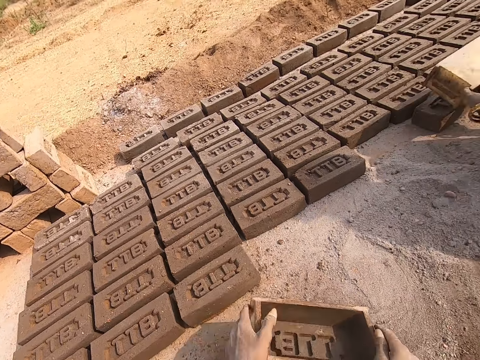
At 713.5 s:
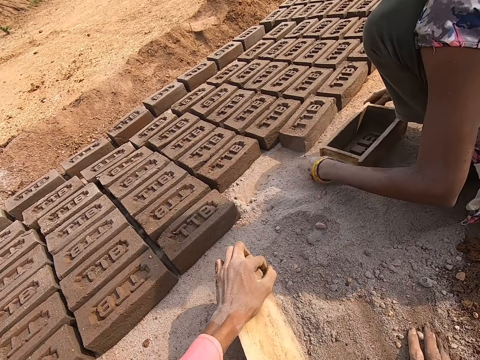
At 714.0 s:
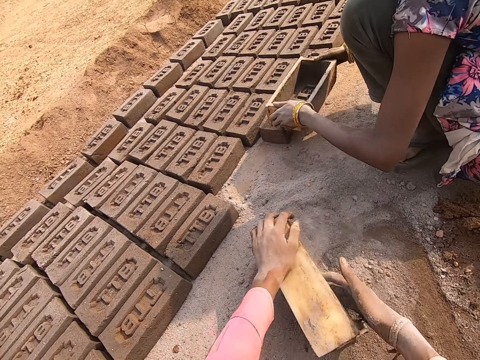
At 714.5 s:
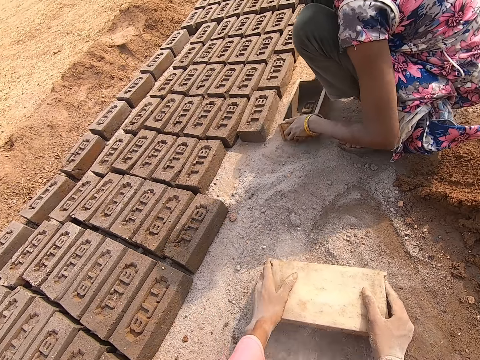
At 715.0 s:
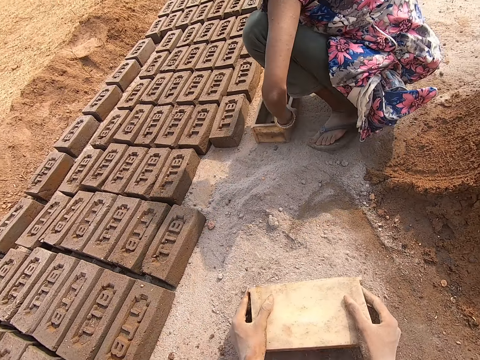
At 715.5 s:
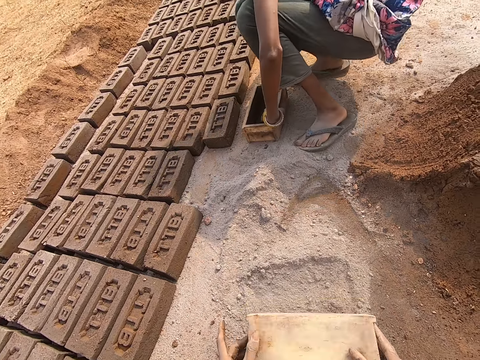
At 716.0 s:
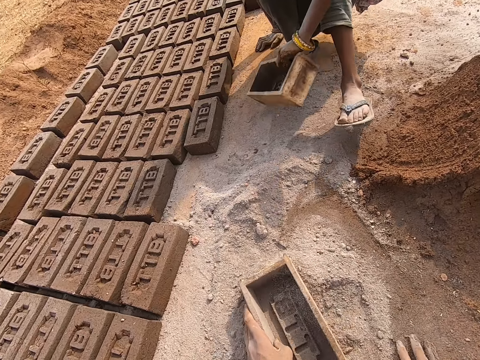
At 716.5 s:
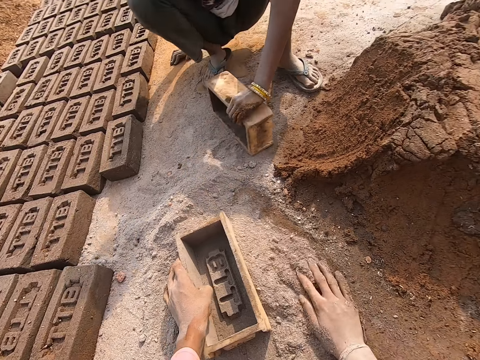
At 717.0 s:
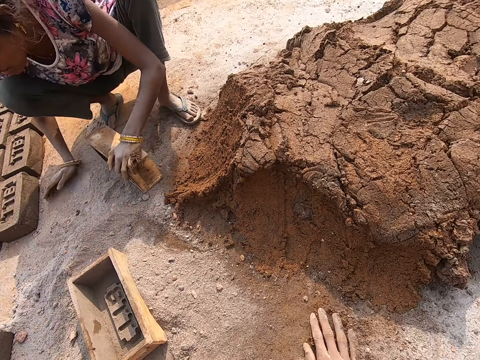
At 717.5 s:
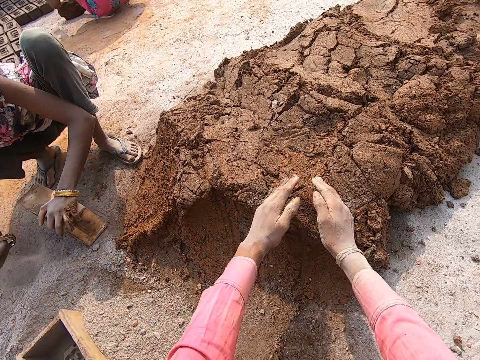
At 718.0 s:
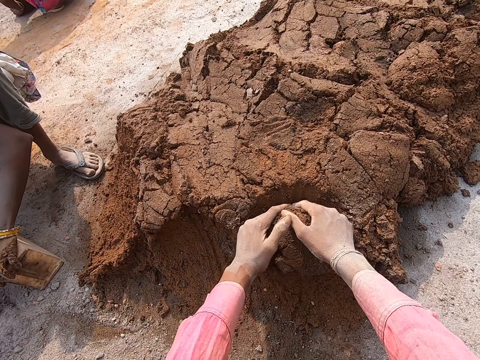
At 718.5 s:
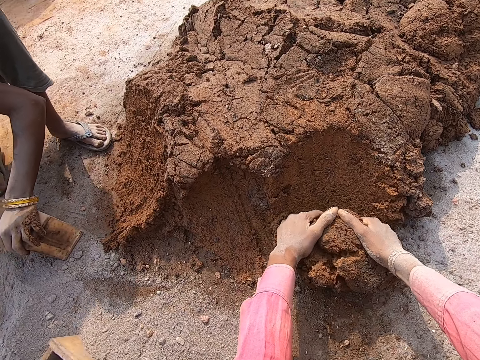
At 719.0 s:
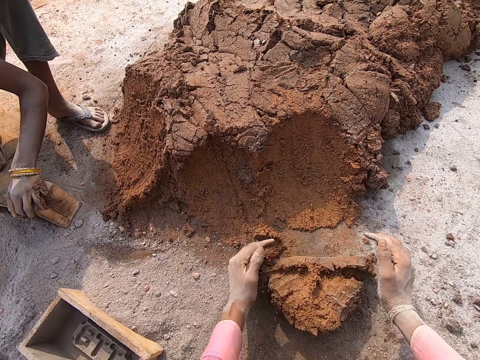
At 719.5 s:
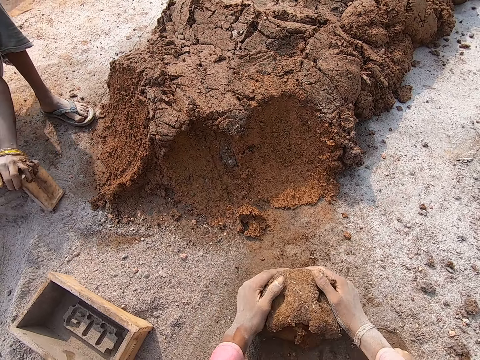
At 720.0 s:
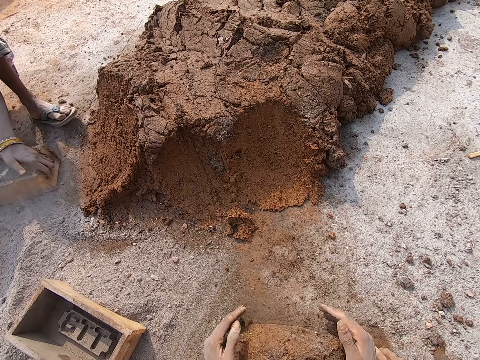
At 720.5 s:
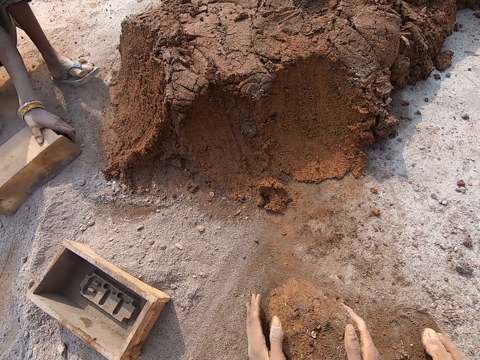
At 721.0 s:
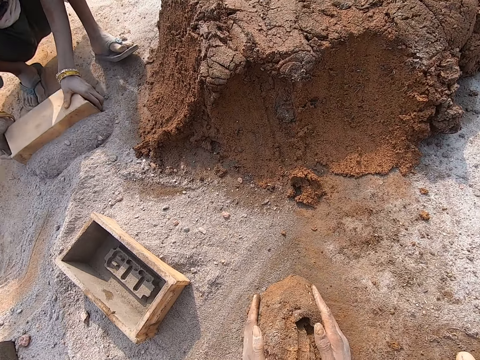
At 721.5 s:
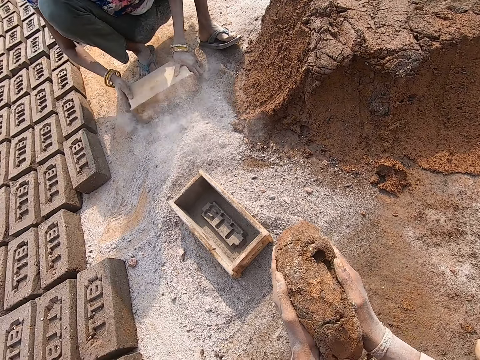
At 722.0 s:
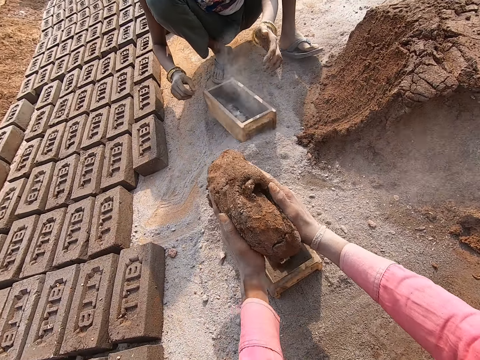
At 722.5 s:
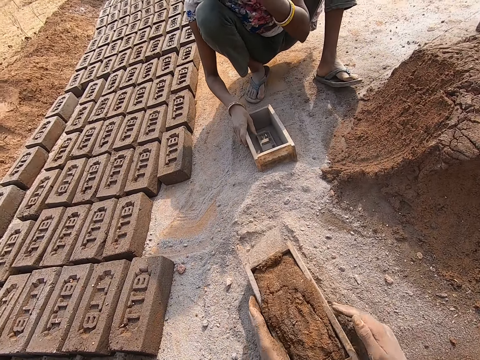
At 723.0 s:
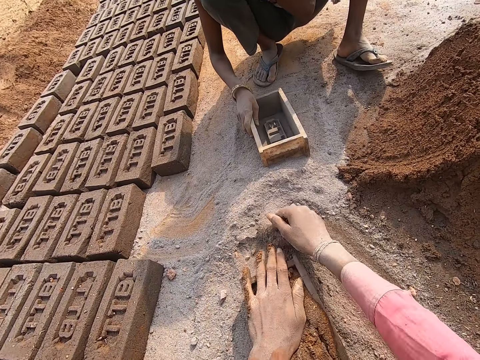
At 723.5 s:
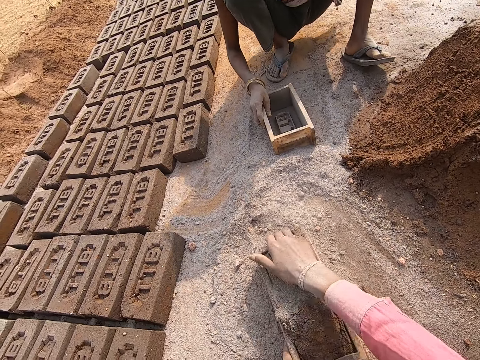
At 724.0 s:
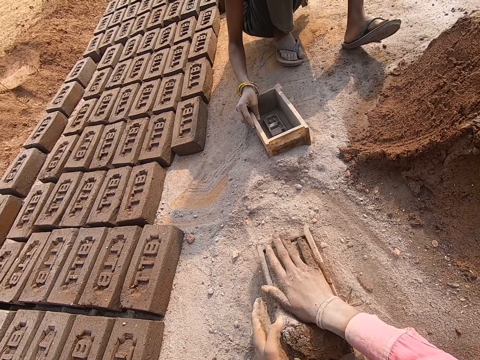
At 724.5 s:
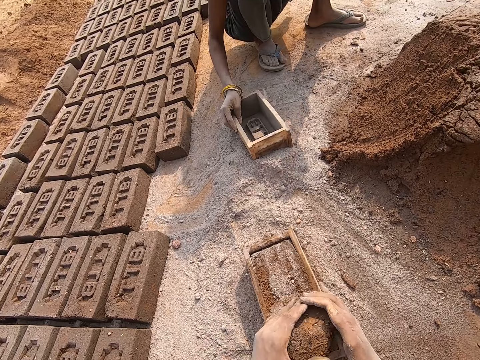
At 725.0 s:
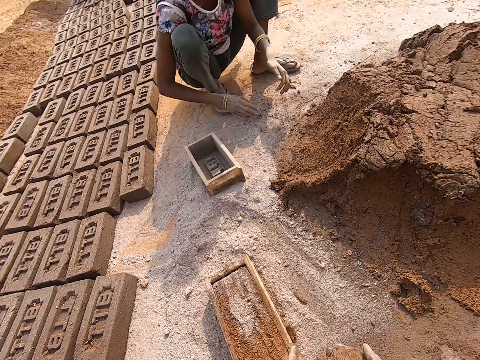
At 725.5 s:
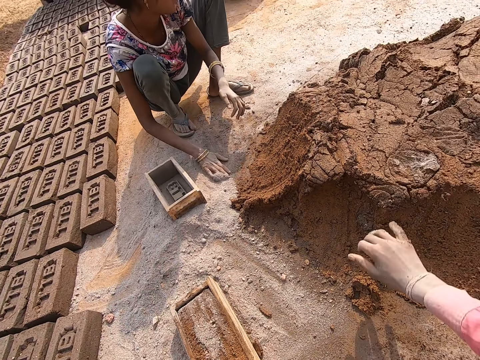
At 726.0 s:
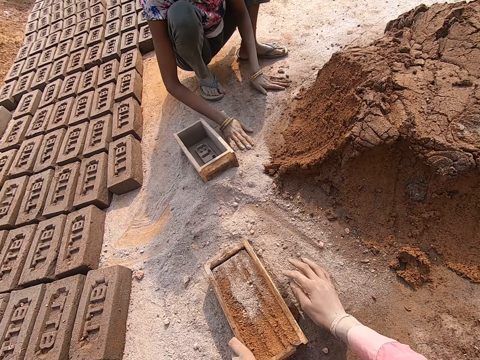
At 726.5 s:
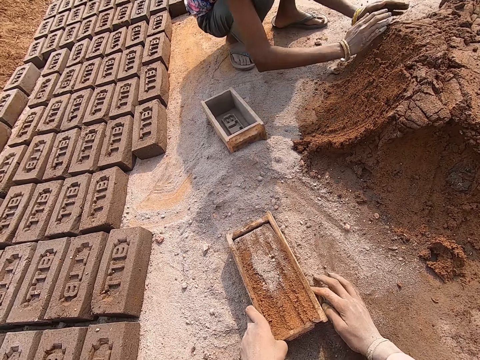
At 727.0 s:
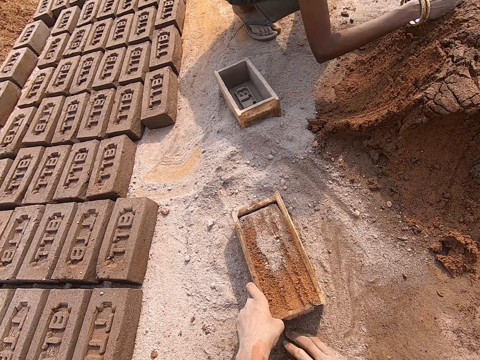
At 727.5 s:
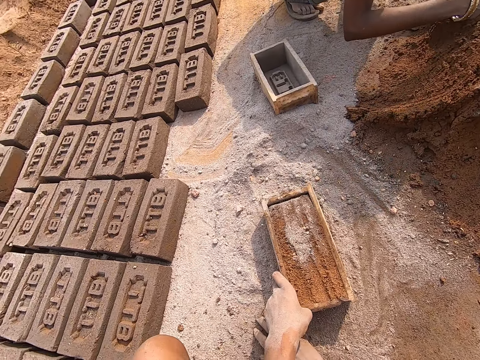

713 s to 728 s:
The camera wearer dusts the molder. They put soil in the brickmould. A person dusts the molder. The camera wearer collects mud. They put the mud in the molder. They dust the mud. They remove excess mud from the brickmould. The person collects mud.

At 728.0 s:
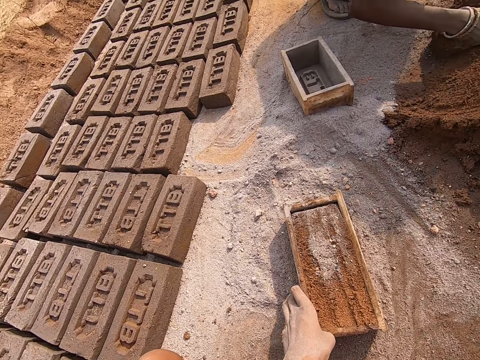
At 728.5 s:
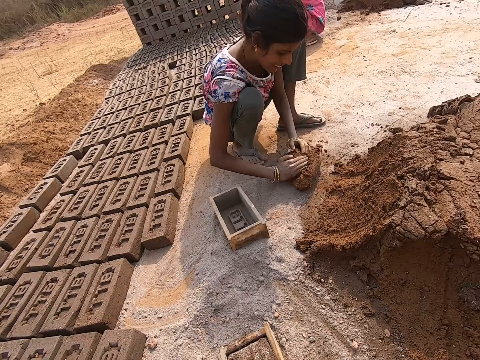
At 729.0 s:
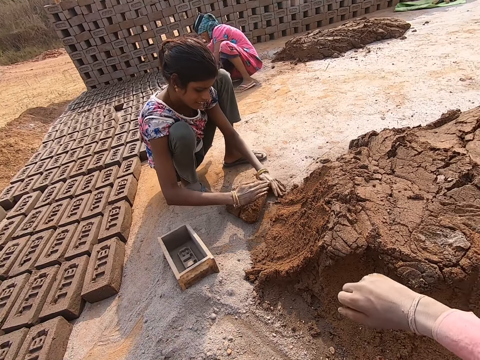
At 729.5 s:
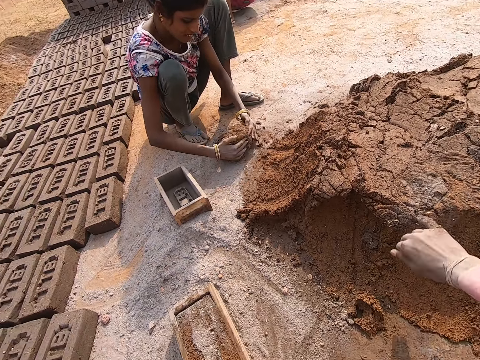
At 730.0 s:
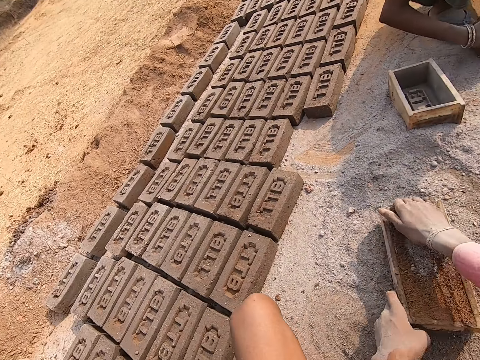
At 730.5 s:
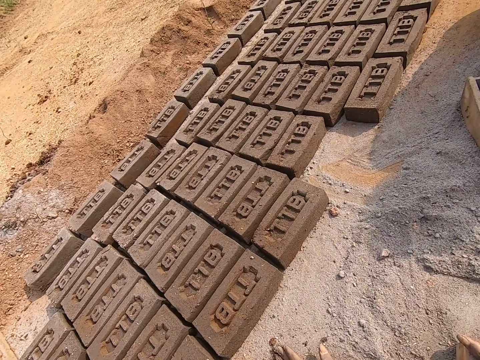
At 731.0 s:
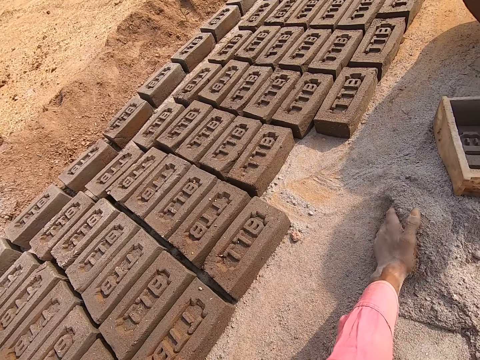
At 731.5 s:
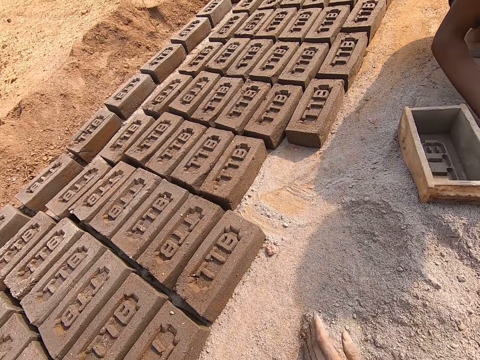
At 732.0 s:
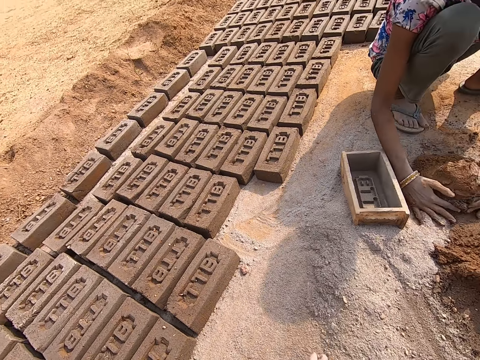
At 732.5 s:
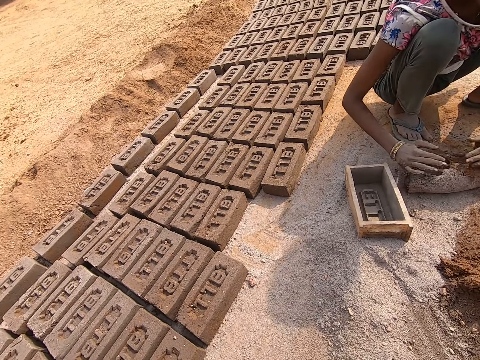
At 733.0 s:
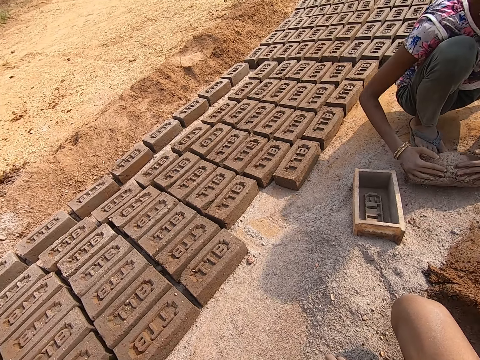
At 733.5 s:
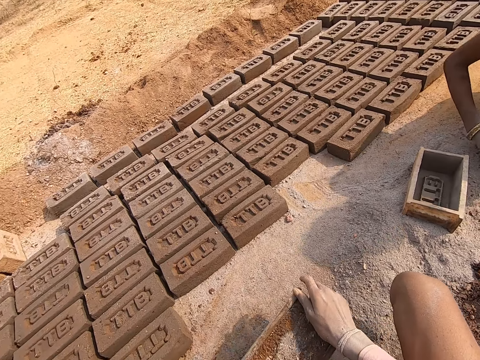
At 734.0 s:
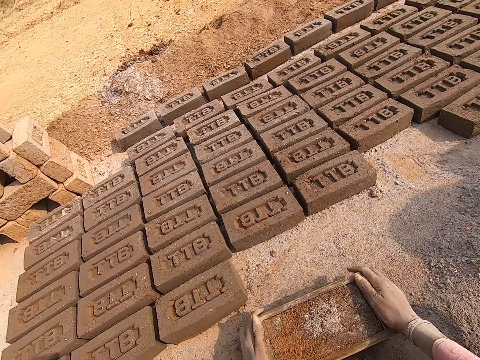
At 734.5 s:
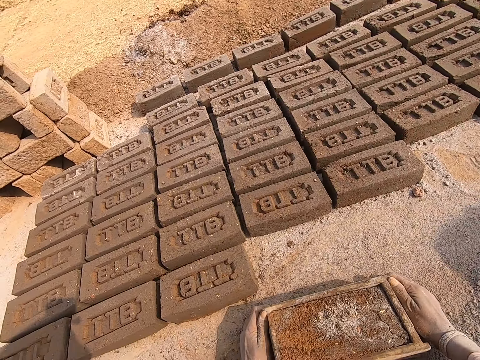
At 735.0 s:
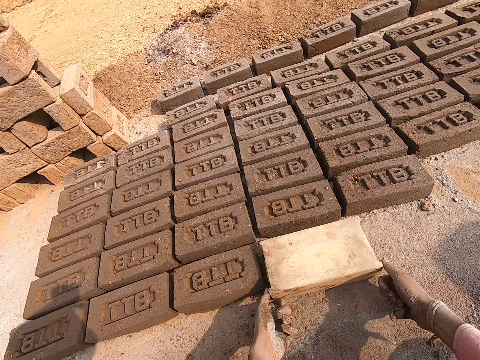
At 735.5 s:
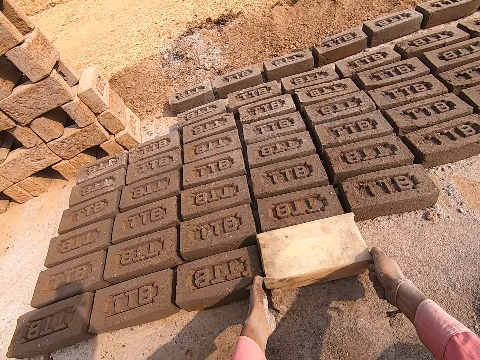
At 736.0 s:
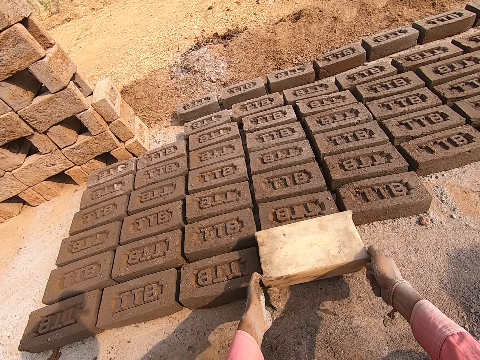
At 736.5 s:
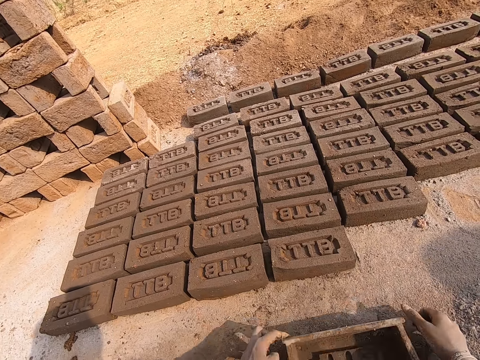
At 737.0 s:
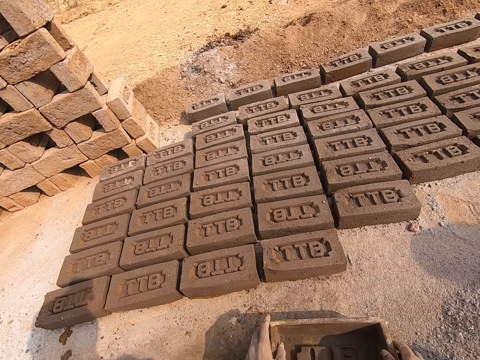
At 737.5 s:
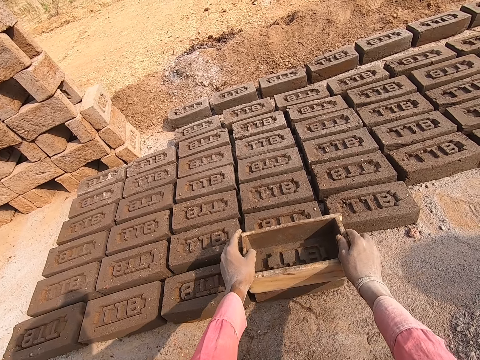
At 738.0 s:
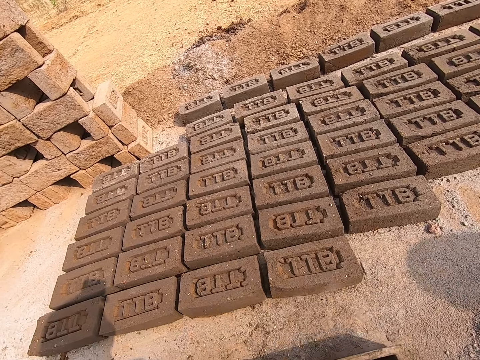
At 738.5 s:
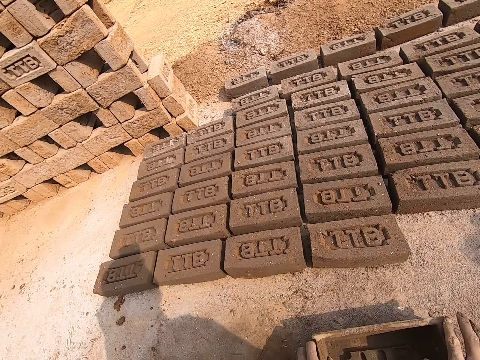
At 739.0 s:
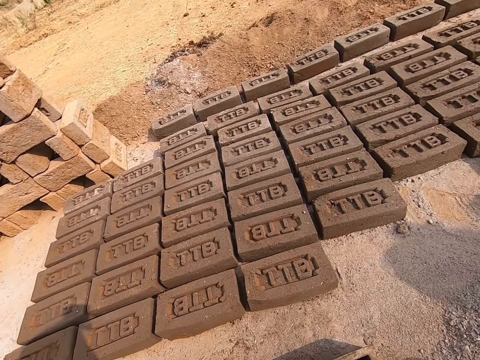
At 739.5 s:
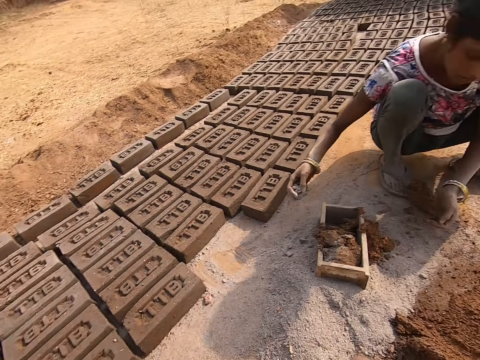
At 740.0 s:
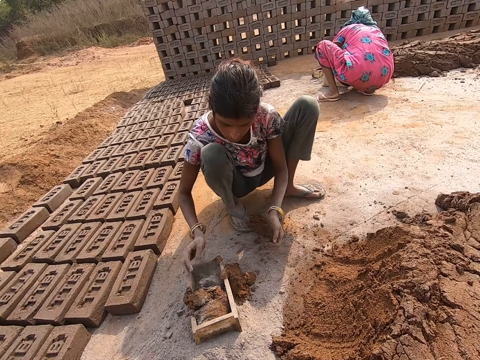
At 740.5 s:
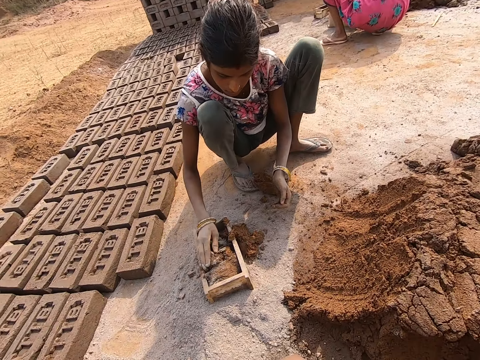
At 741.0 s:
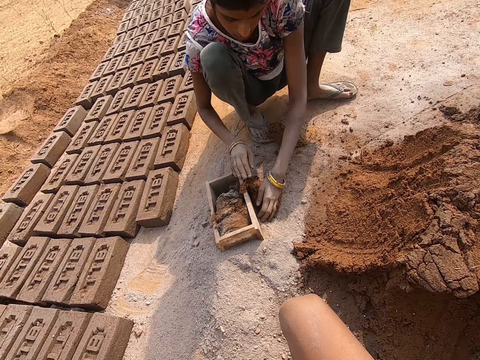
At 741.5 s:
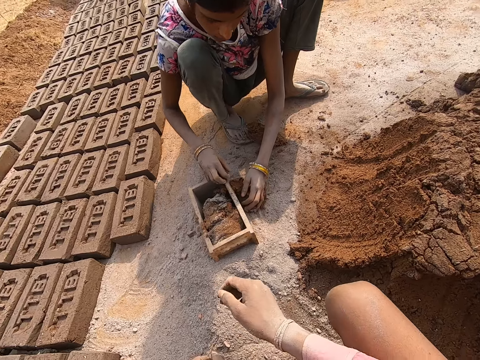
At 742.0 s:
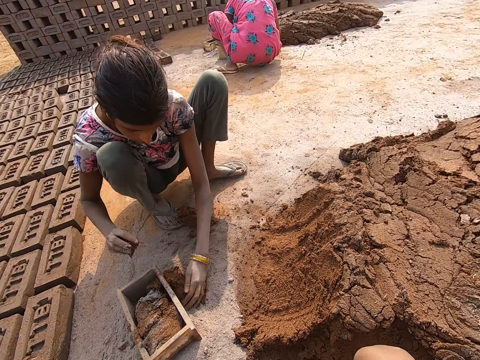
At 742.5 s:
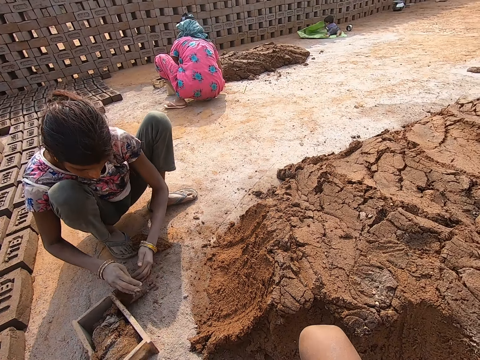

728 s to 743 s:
The camera wearer looks around. They throw off dust. They move sand with the left hand. They remove the brick from the molder. They turn the brickmould. A person dusts the mud. The person collects mud.
